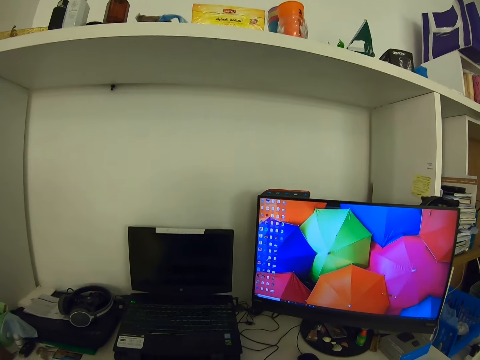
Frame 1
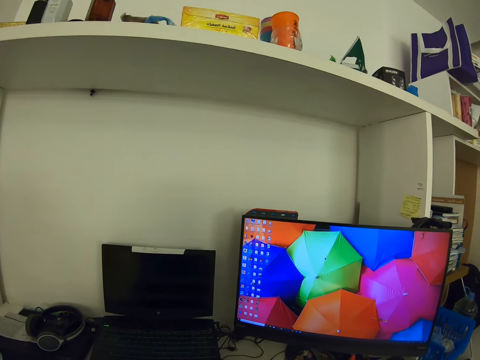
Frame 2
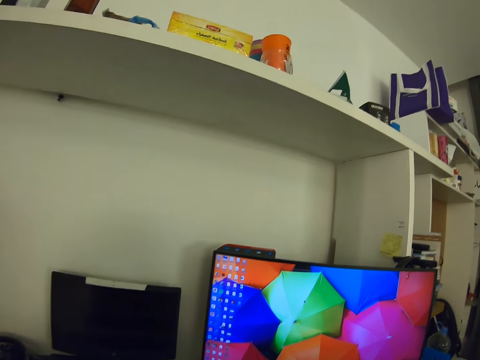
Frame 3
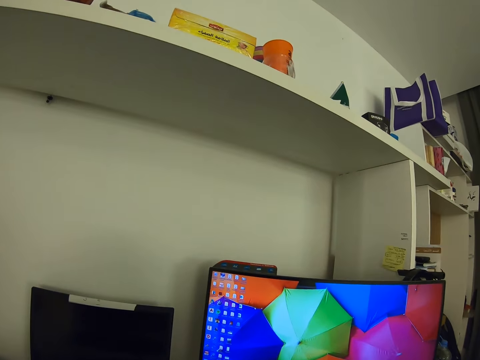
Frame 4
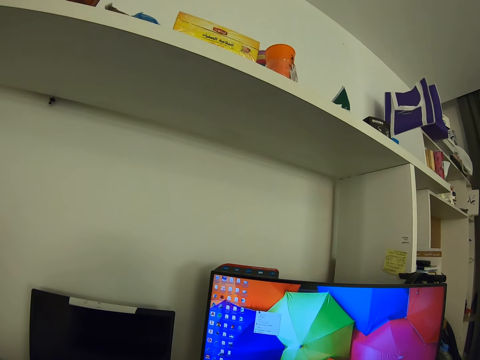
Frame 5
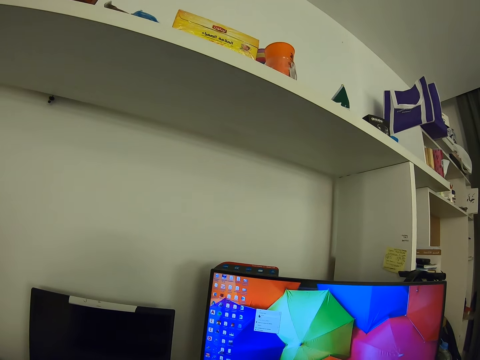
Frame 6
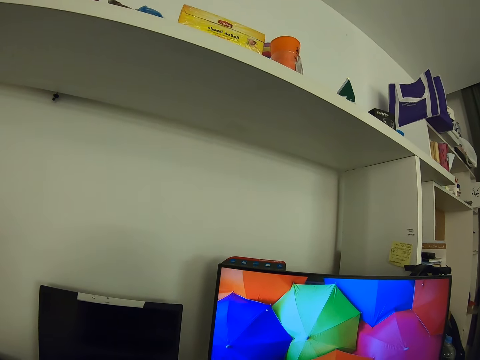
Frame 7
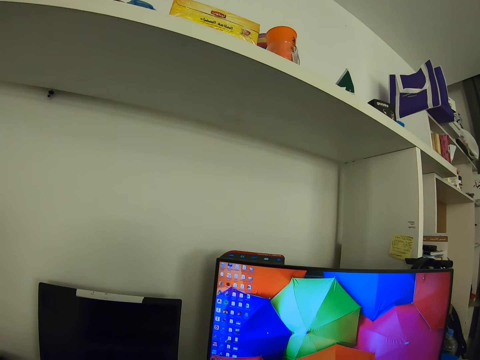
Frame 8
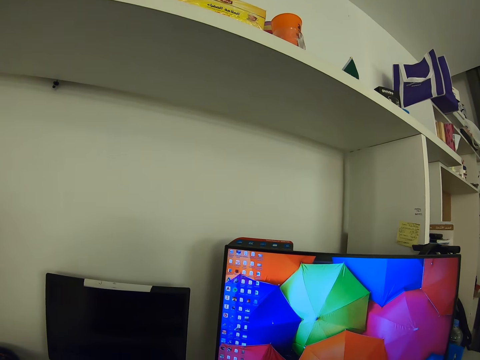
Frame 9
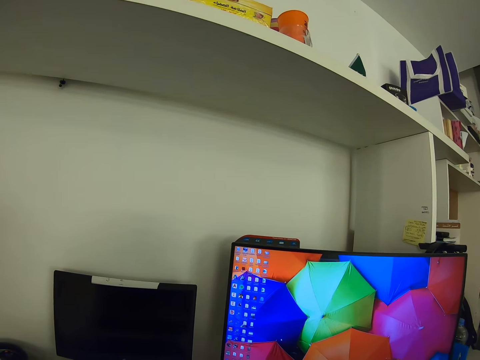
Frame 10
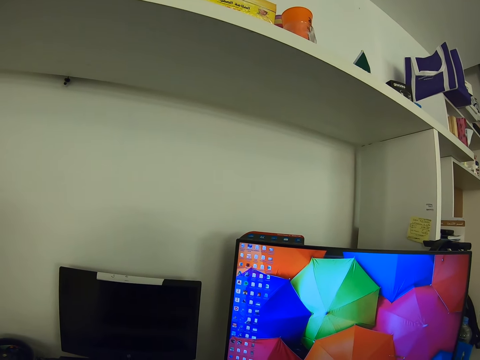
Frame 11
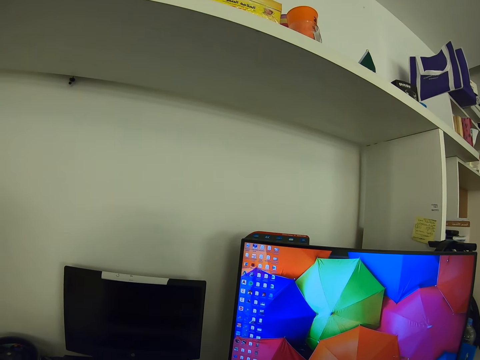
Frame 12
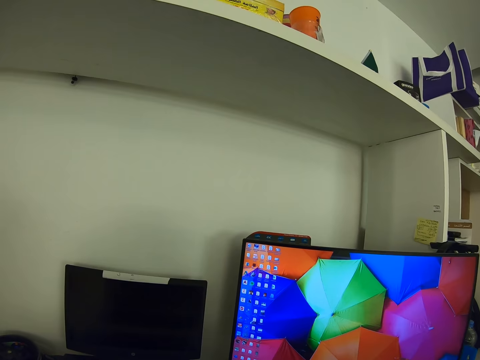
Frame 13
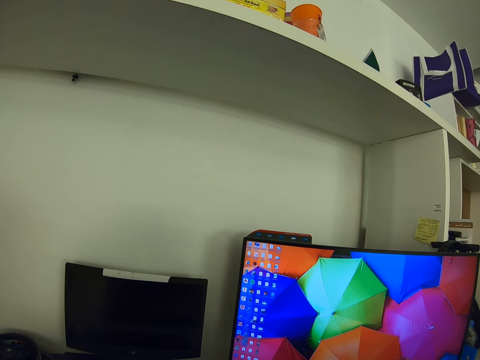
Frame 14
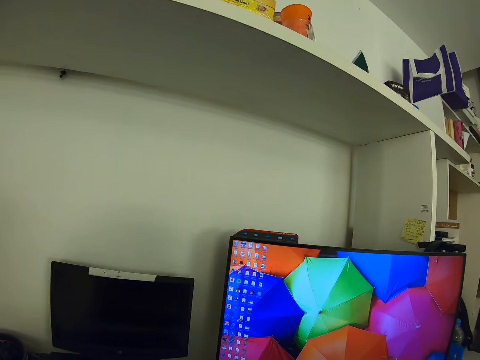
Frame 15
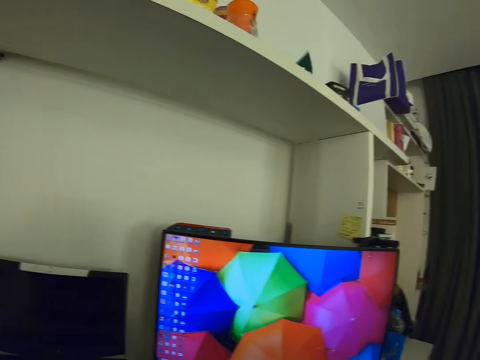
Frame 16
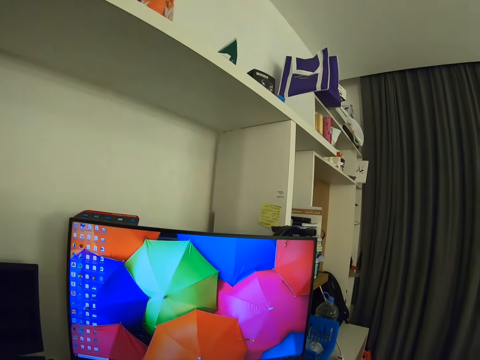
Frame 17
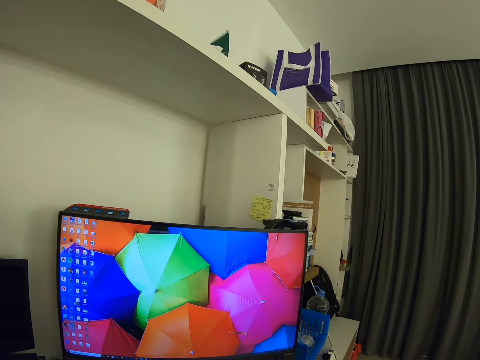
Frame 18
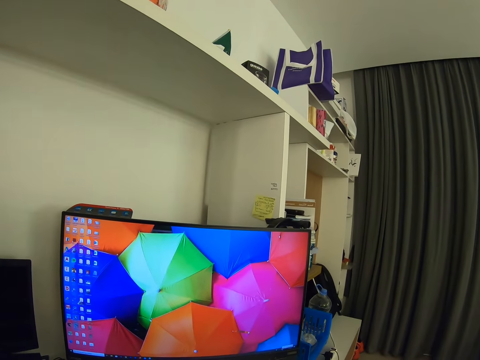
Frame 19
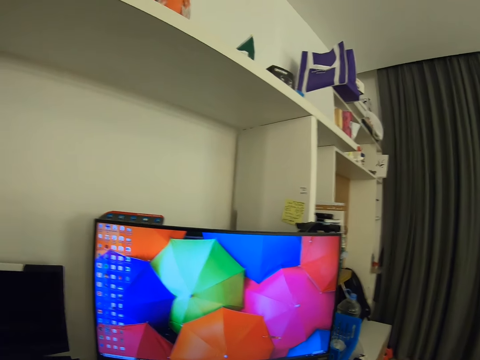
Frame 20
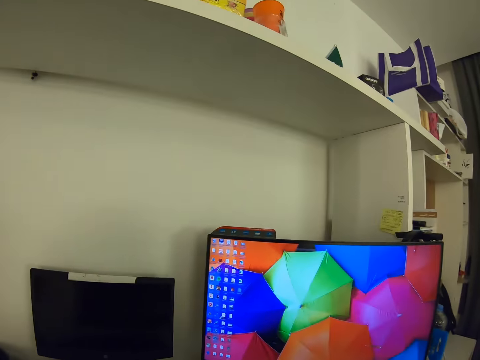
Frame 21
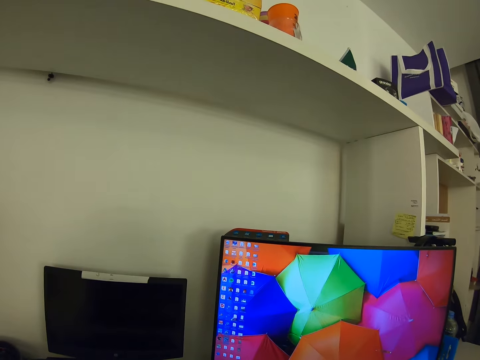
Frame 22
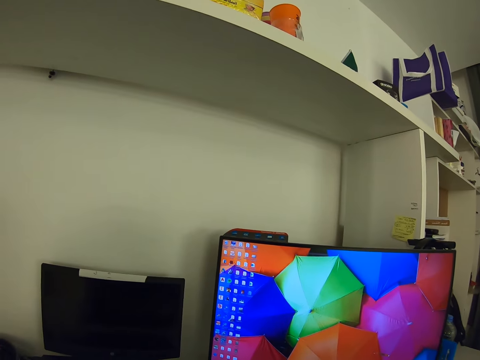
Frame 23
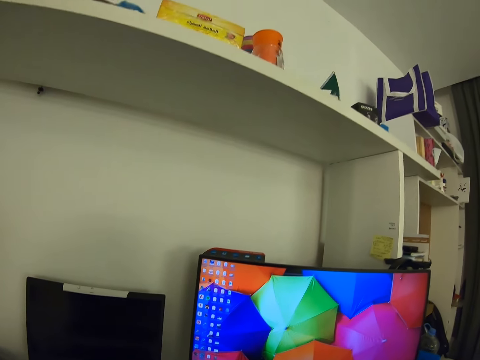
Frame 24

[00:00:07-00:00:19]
The camera wearer operates the computer. They look at the computer. They look around.

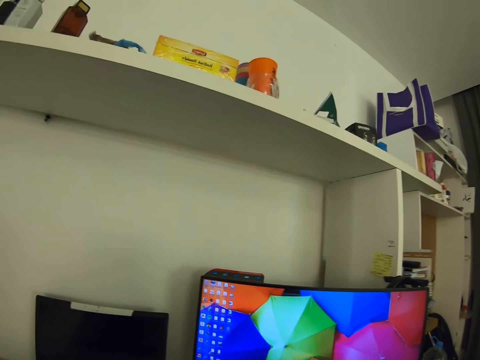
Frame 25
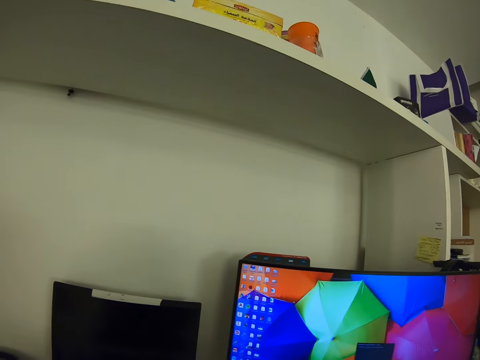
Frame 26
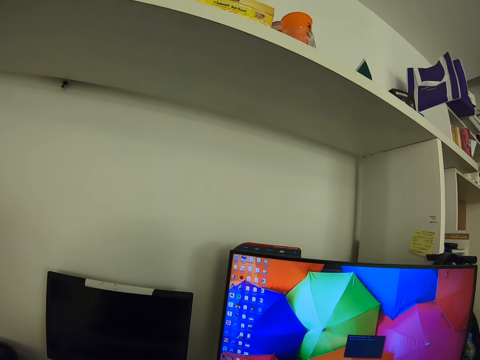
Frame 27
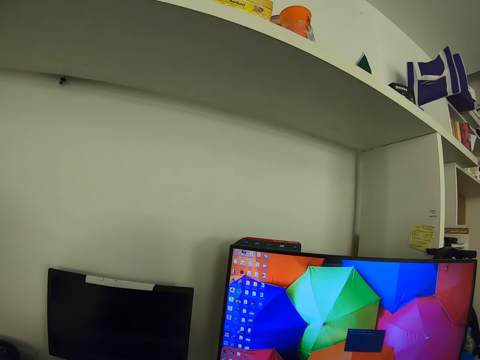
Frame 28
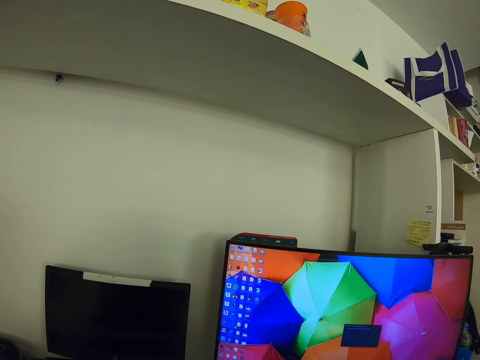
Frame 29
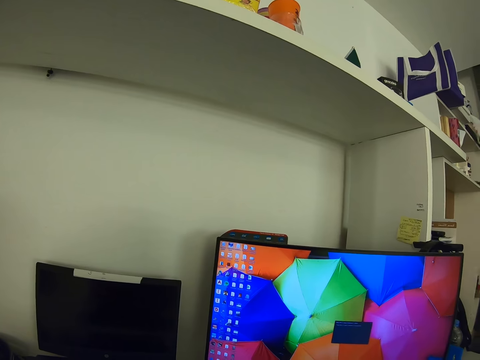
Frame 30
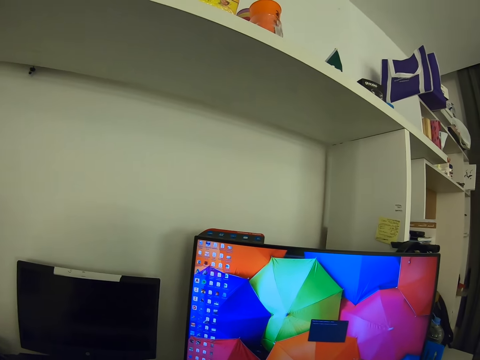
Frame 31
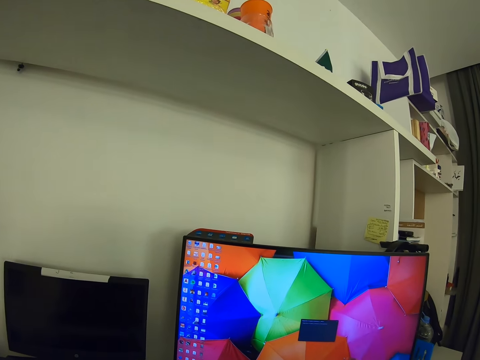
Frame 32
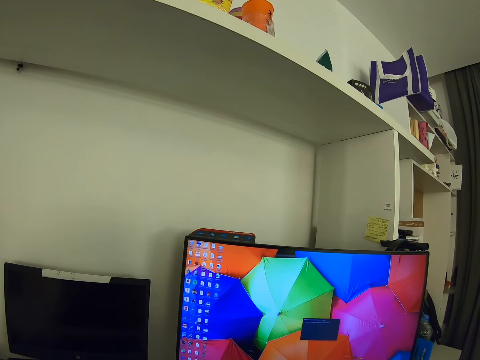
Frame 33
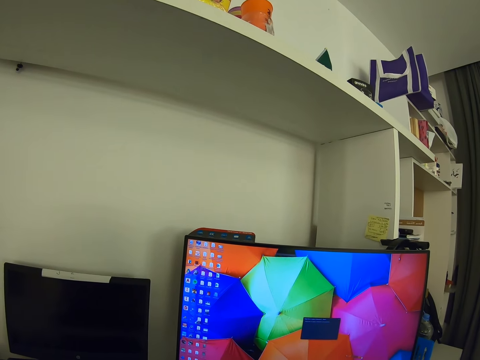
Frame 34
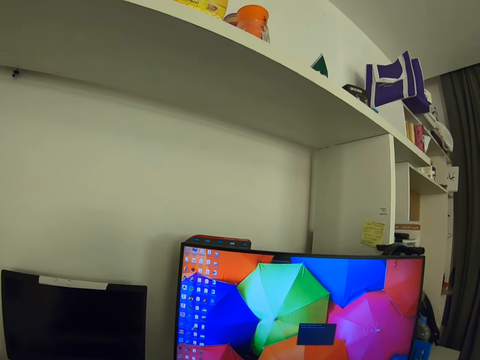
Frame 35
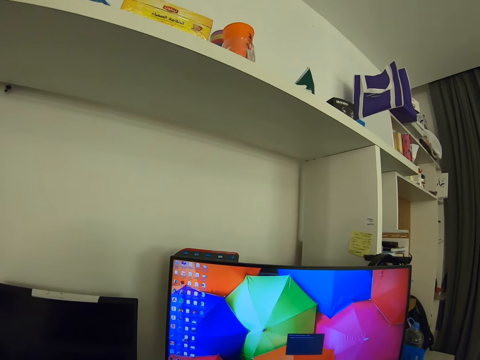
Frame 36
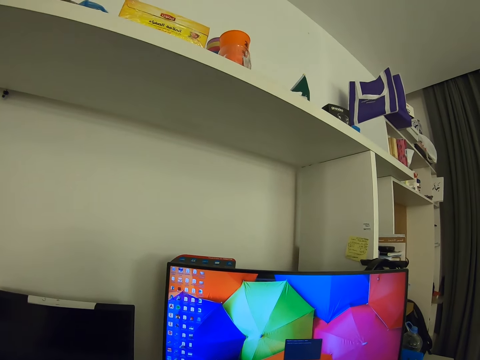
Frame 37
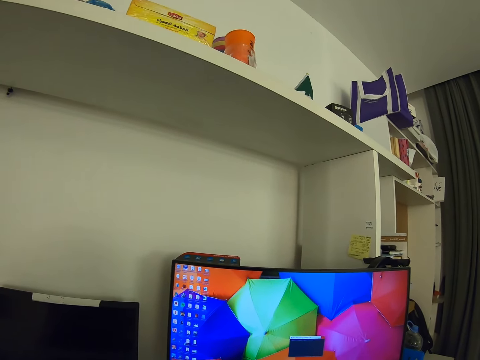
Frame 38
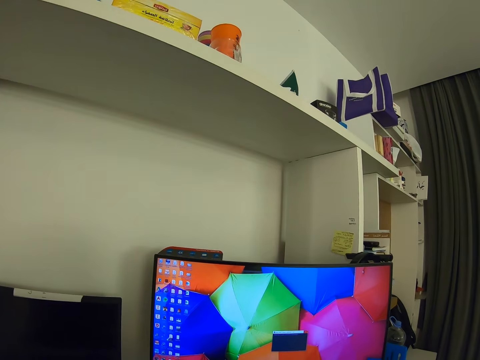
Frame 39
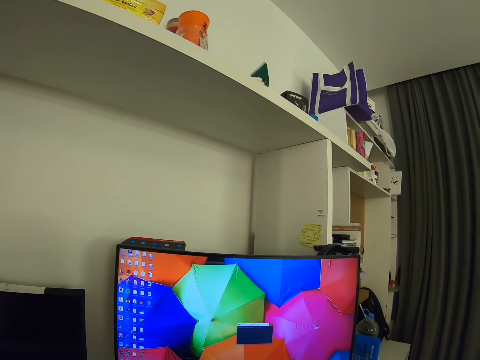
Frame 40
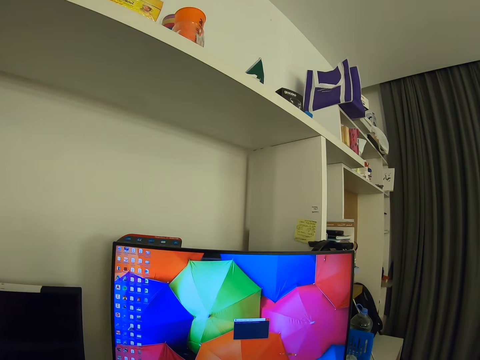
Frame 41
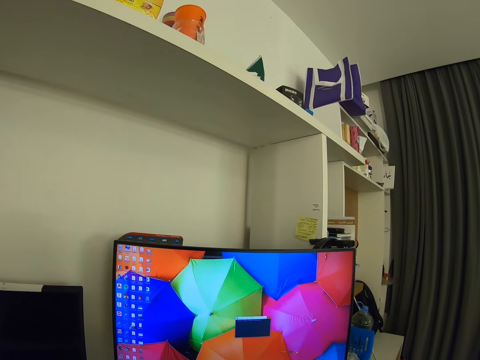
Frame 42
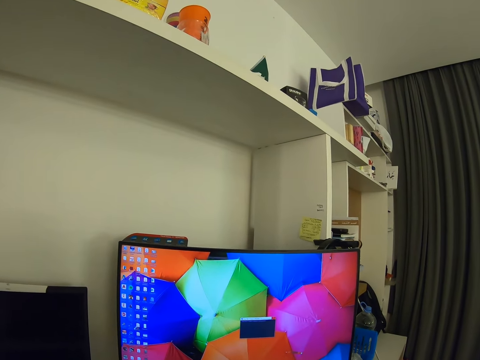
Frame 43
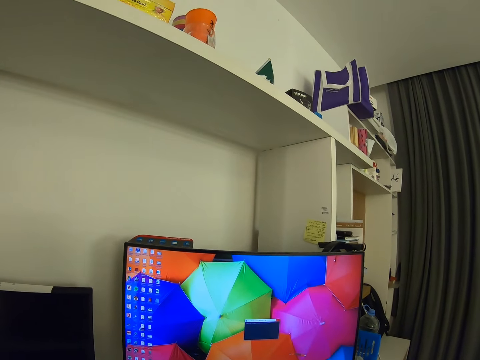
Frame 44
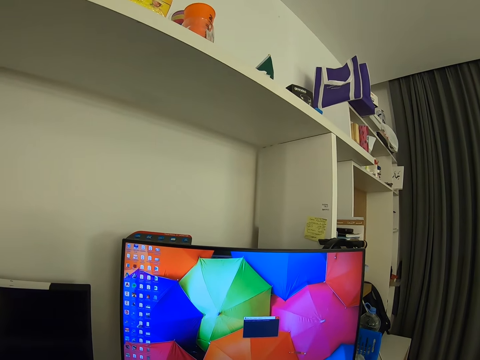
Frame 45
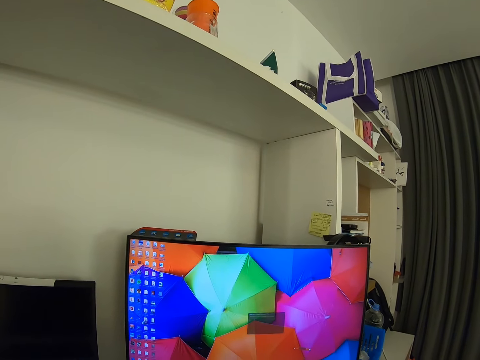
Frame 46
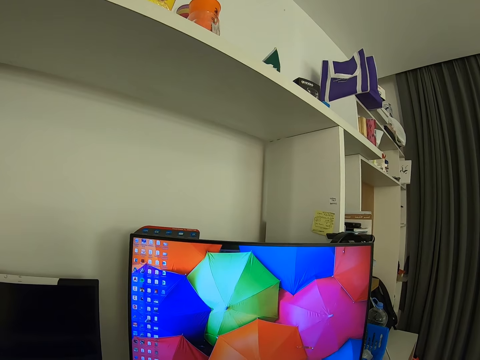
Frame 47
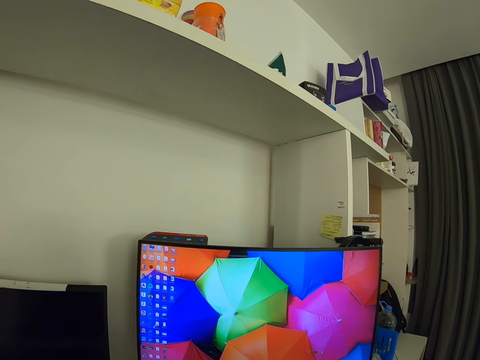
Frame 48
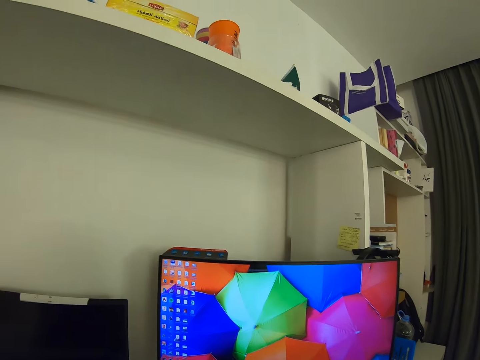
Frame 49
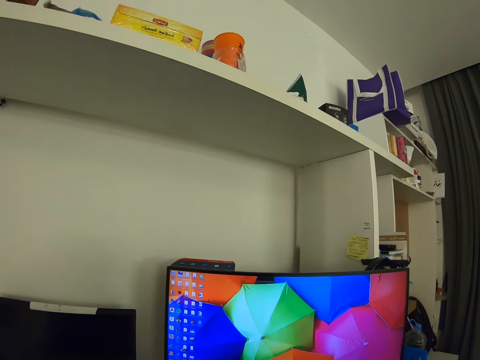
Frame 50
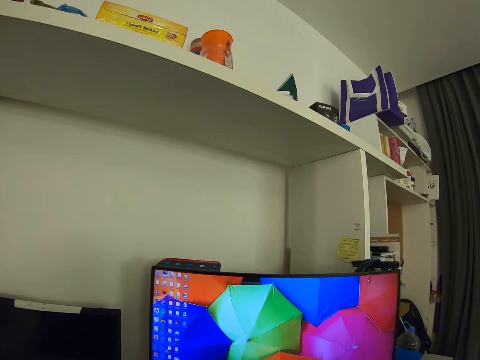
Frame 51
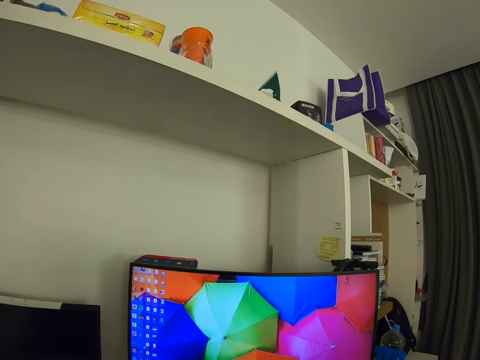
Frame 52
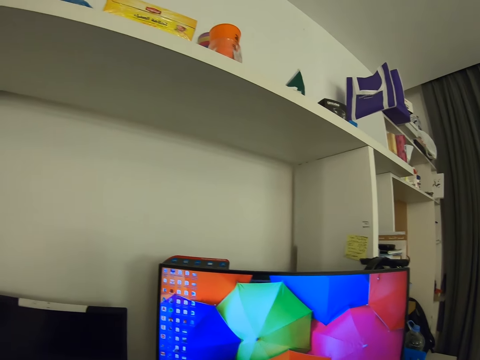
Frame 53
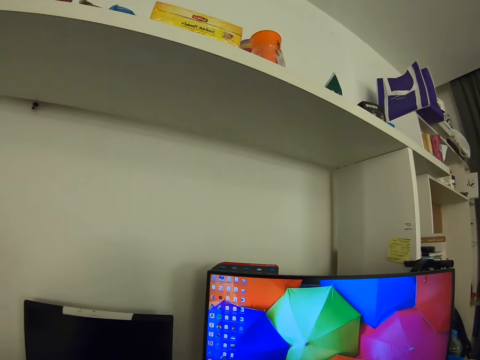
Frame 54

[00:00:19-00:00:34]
The camera wearer does something. They operate the computer.
